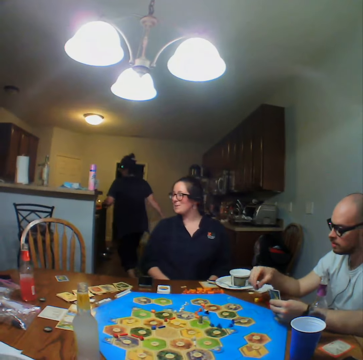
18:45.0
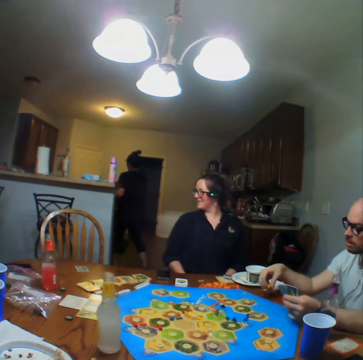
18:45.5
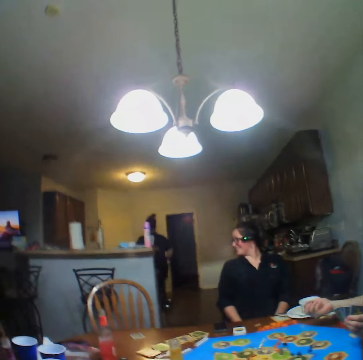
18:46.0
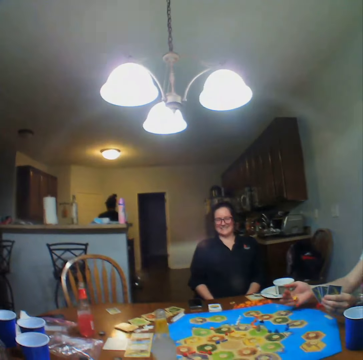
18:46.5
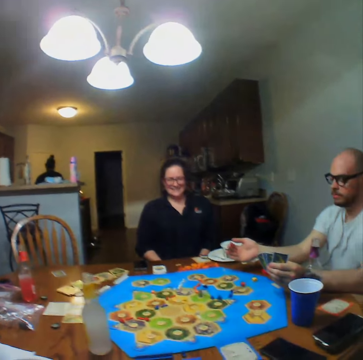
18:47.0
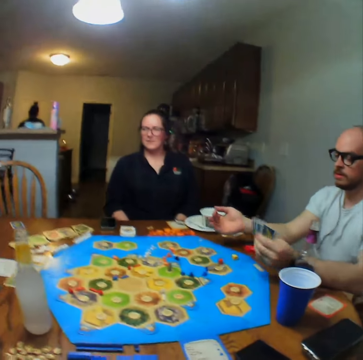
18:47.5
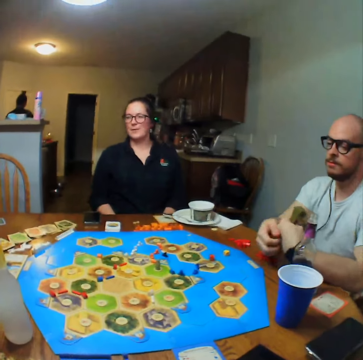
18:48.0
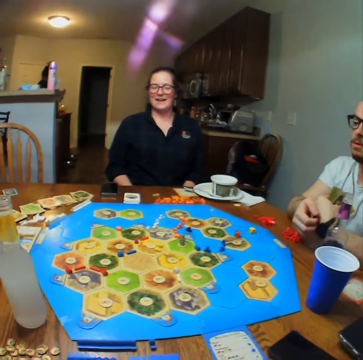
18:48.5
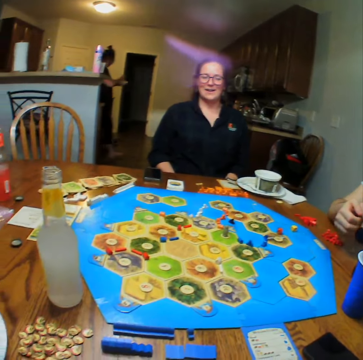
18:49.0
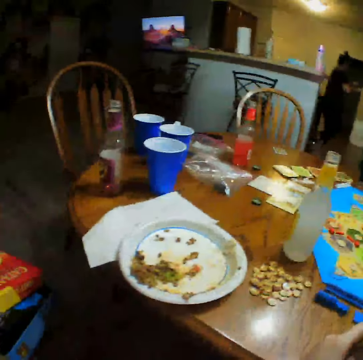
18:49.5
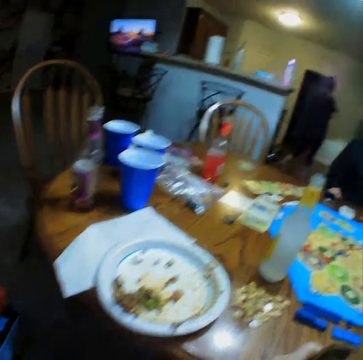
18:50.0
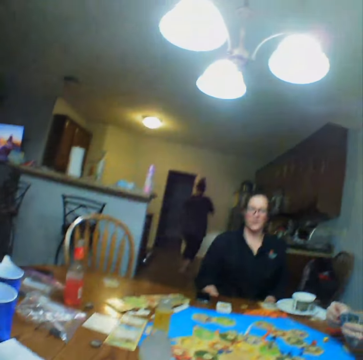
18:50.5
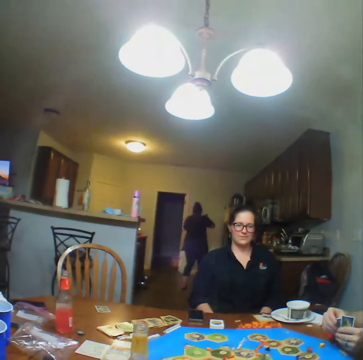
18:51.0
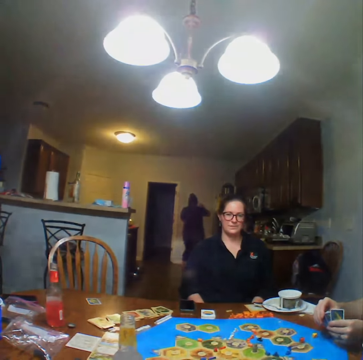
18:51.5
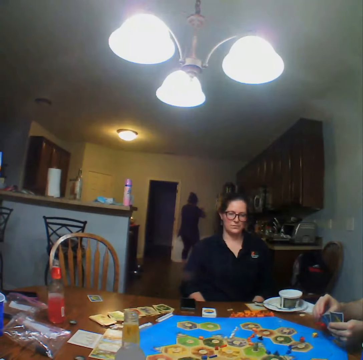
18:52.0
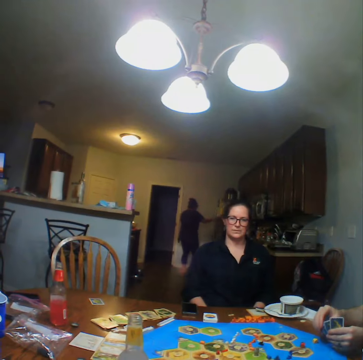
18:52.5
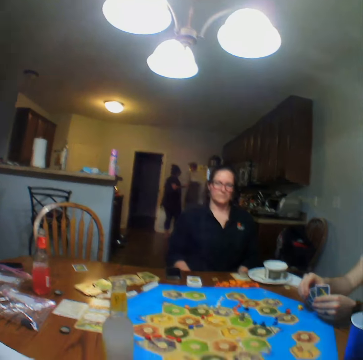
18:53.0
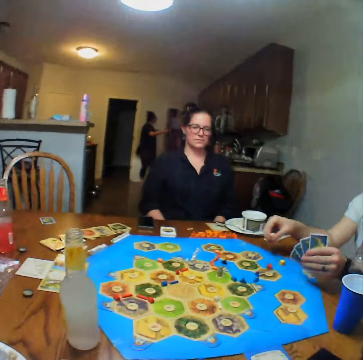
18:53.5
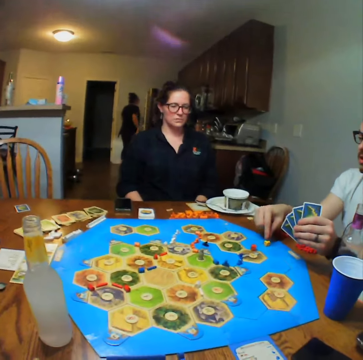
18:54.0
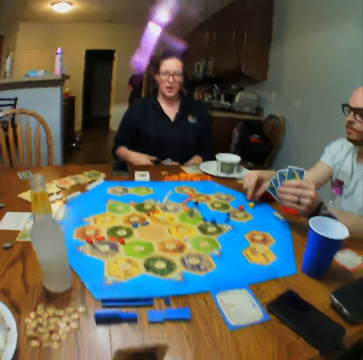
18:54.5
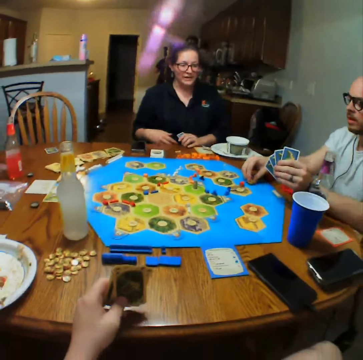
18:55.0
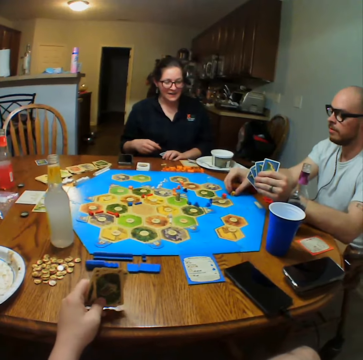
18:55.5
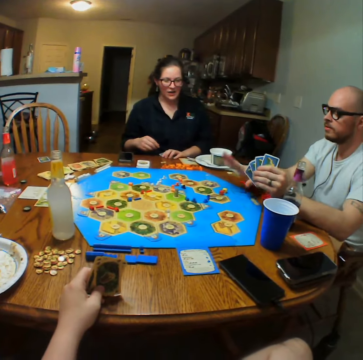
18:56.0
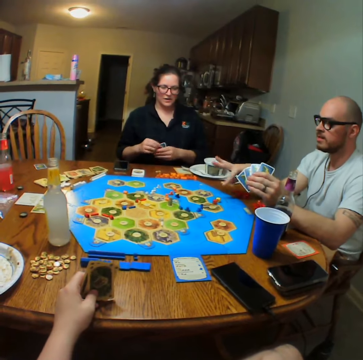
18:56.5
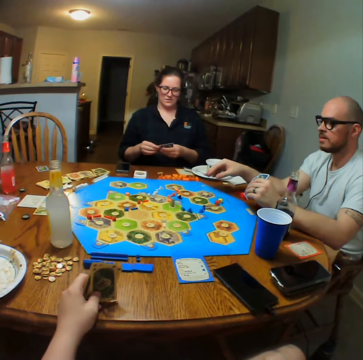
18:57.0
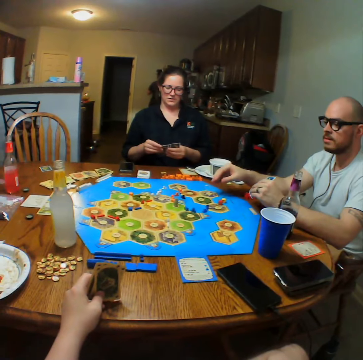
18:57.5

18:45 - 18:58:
A man picks up the dice from the table, shakes the dice in his hand and throws the dice on the table. The camera wearer looks at the cards.

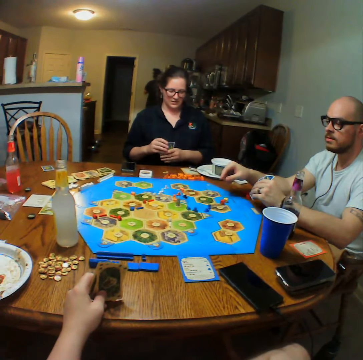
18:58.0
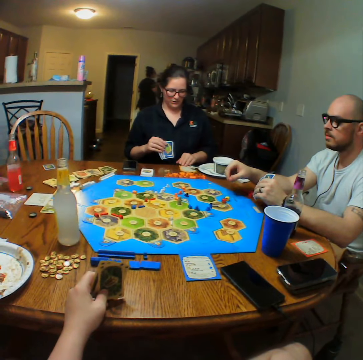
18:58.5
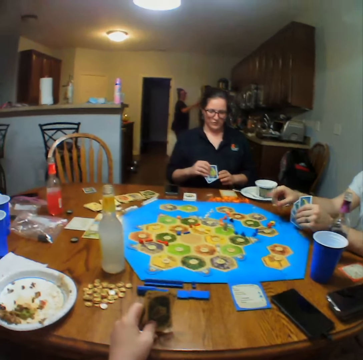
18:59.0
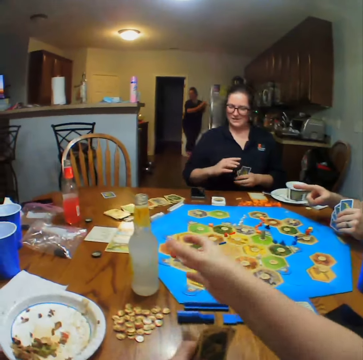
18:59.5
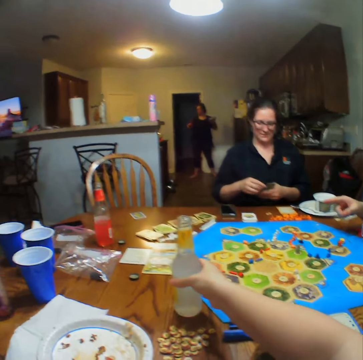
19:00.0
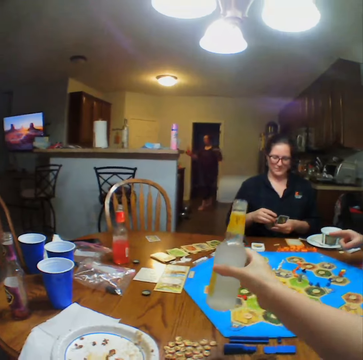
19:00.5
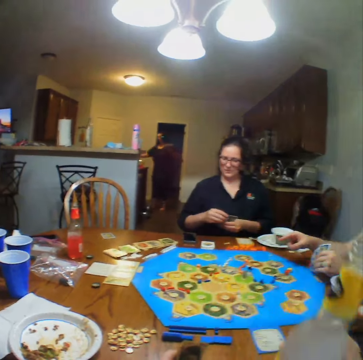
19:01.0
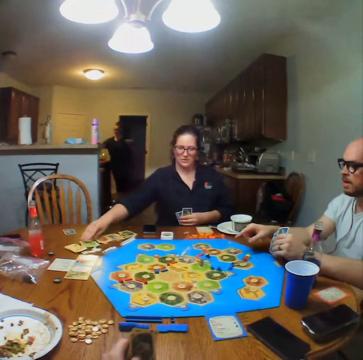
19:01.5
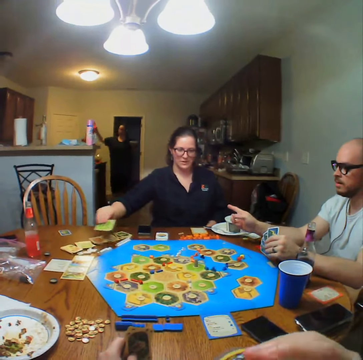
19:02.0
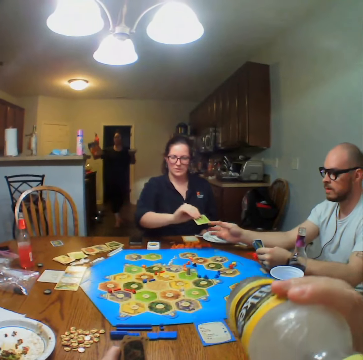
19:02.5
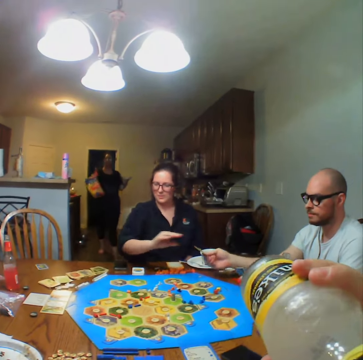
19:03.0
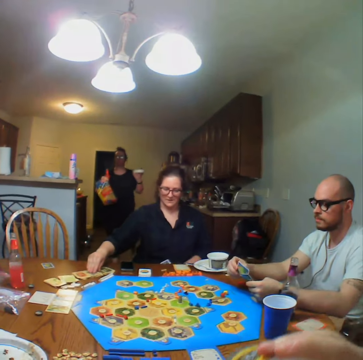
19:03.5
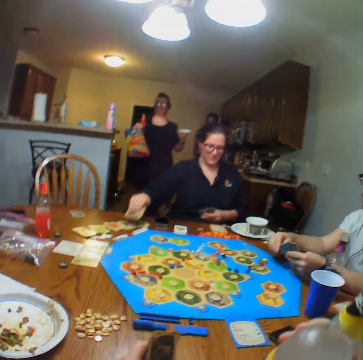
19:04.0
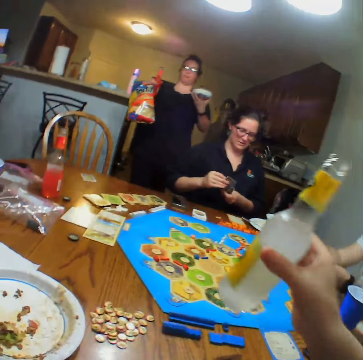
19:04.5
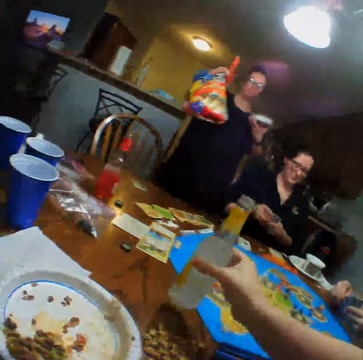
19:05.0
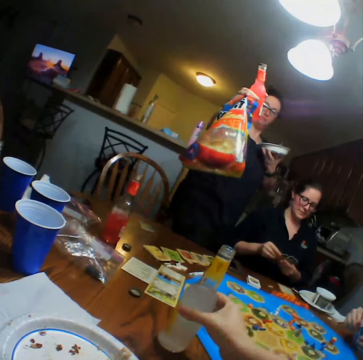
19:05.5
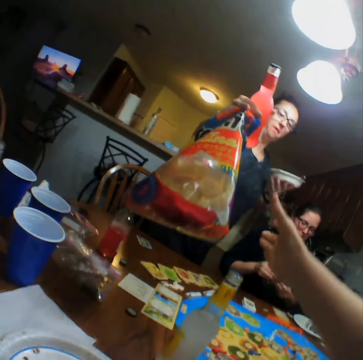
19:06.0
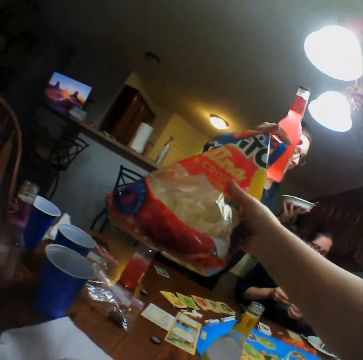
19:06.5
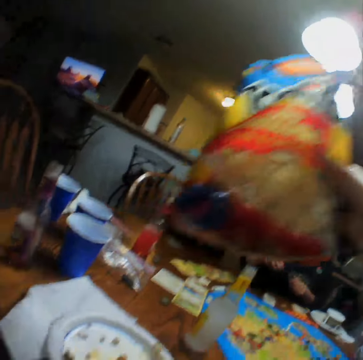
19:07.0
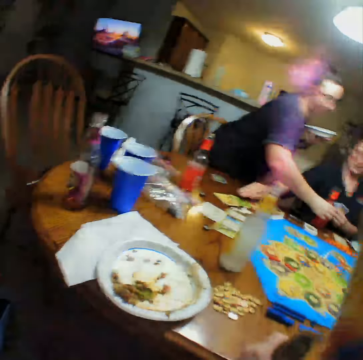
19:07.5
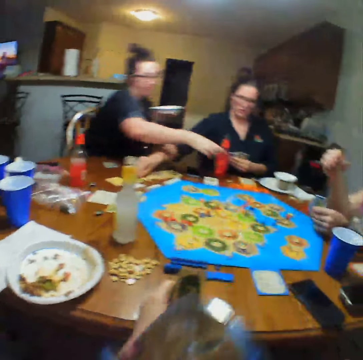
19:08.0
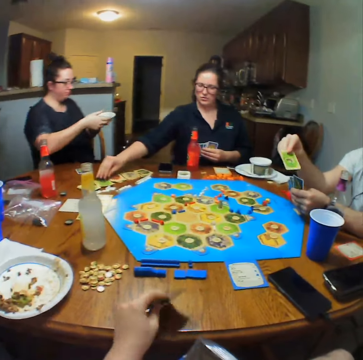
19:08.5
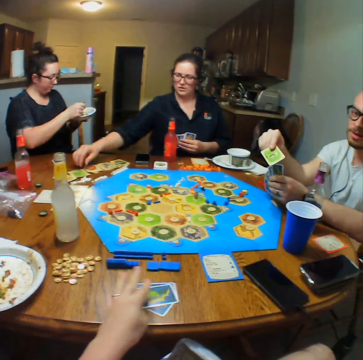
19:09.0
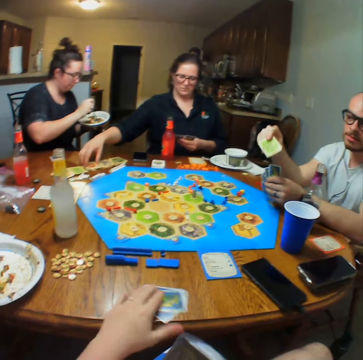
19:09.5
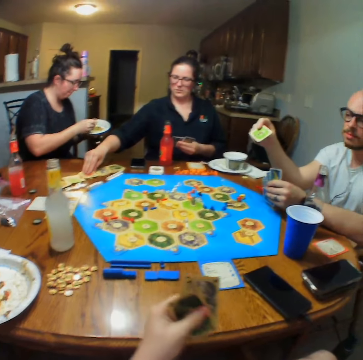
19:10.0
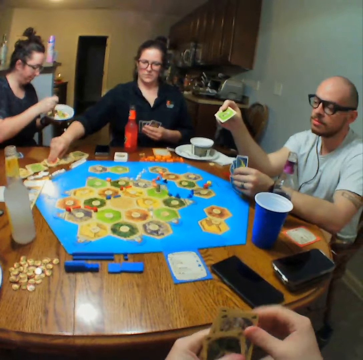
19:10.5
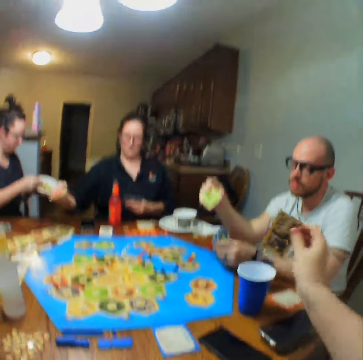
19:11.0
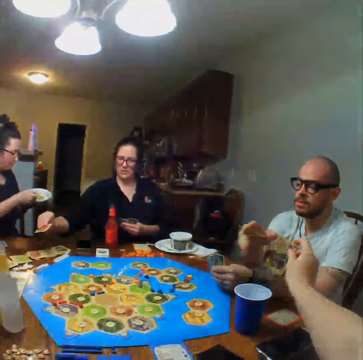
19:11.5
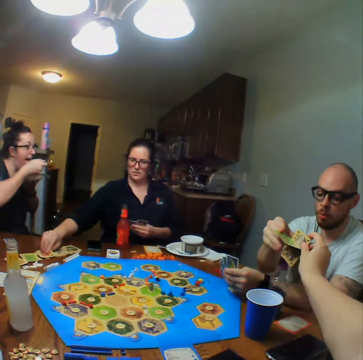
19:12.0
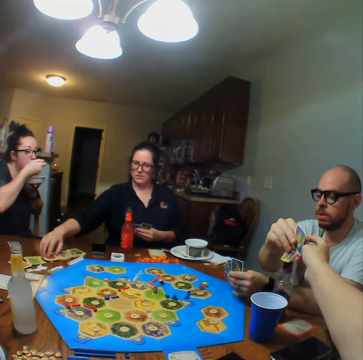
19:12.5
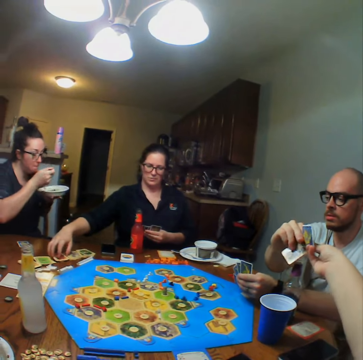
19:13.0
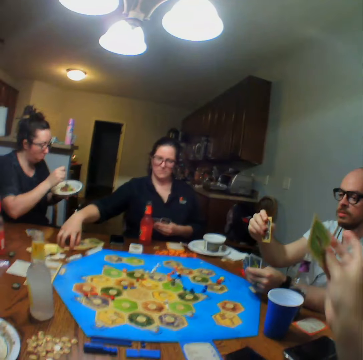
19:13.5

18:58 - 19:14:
The camera wearer picks up a bottle of lemonade from the table. A woman picks up a card from the table. The camera wearer drinks the lemonade. Another woman walks. The first woman gives a man a card and picks up a card from the table. The camera wearer places the bottle of lemonade on the table. The other woman gives the camera wearer a packet of chips. The first woman picks up a card from the table. The camera wearer picks up cards from the table. They look at the cards. They give the man the card. The first woman places the card on the table.

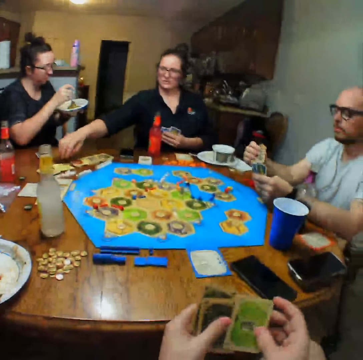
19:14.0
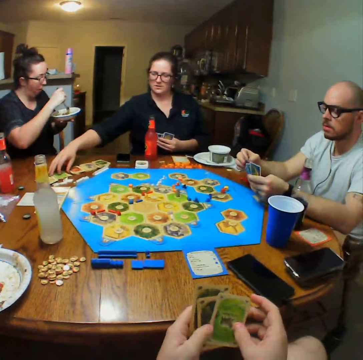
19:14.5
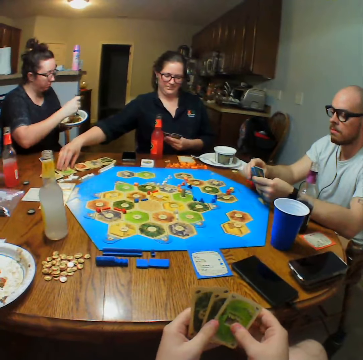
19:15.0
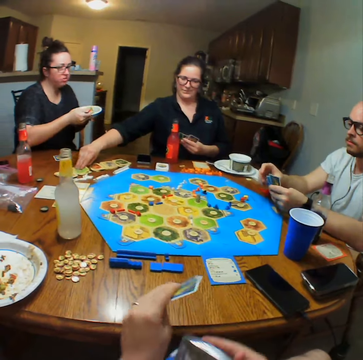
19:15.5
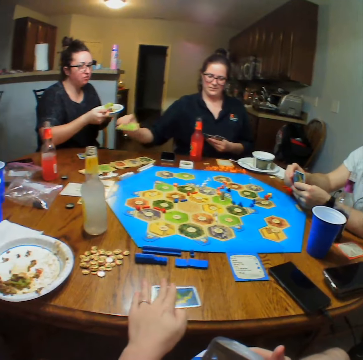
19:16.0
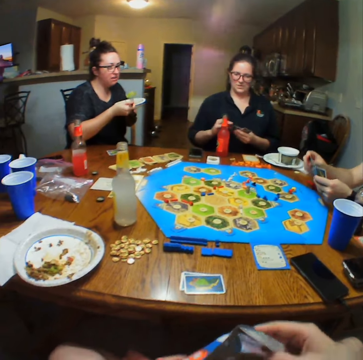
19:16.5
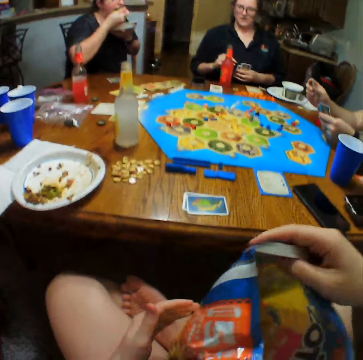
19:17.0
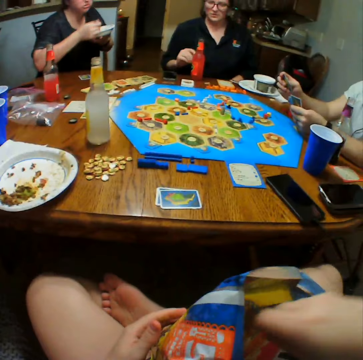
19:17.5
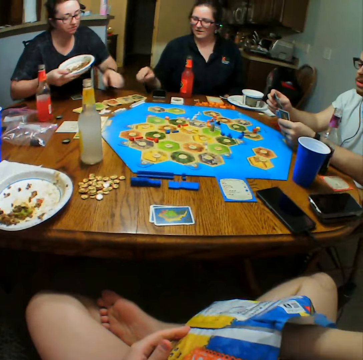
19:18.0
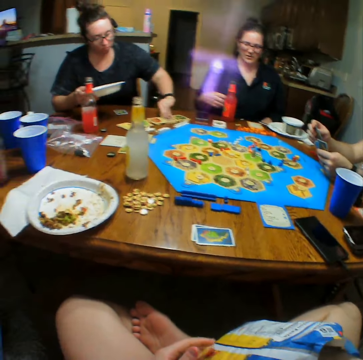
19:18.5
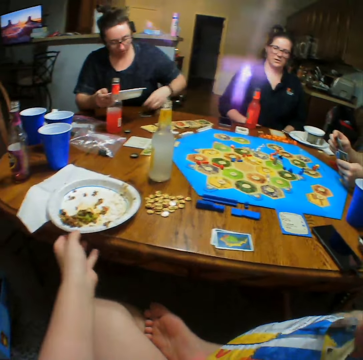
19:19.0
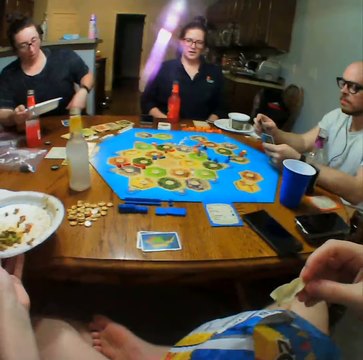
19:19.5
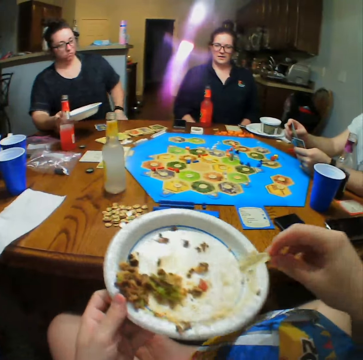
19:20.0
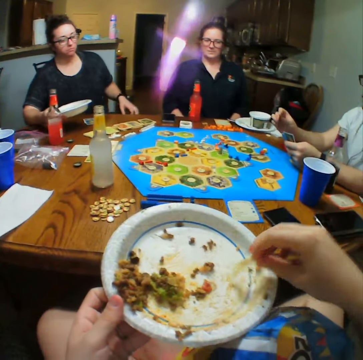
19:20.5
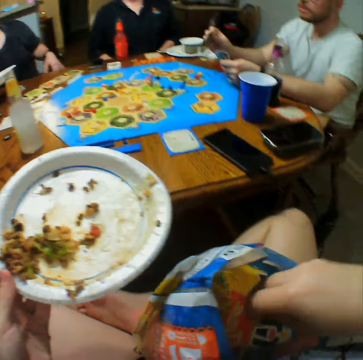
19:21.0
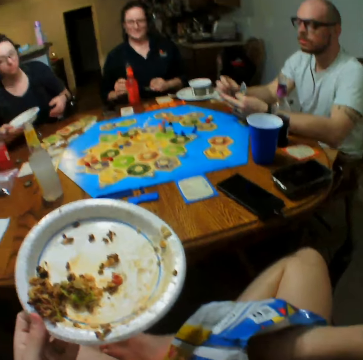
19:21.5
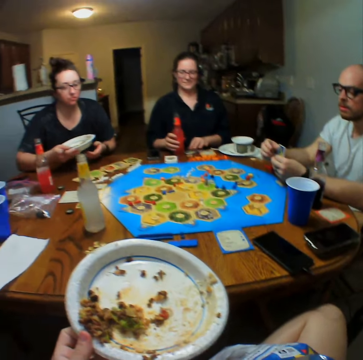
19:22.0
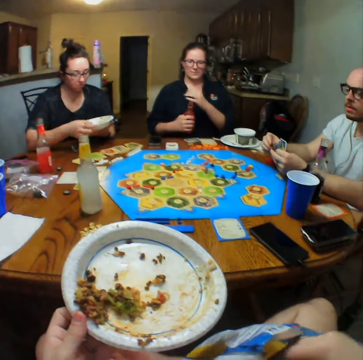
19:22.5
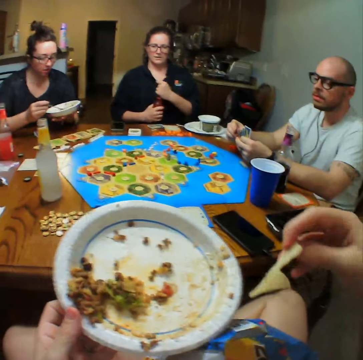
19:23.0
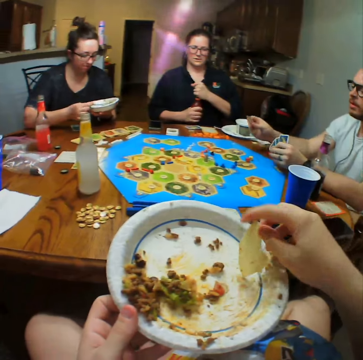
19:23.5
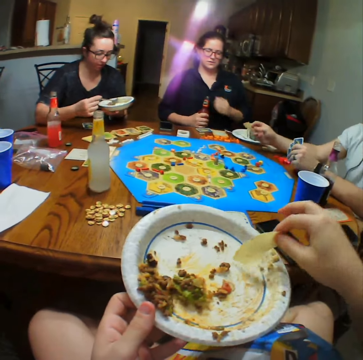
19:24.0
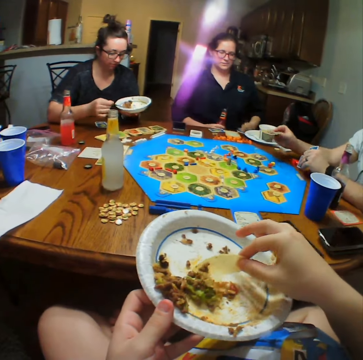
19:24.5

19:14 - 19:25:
The camera wearer shuffles the cards. A woman picks up a card from the table. The camera wearer places the cards on the table. They put the crisps on the table. They take chips from the packet, pick up a plate of food from the table, eat the food and take chips from the packet.
